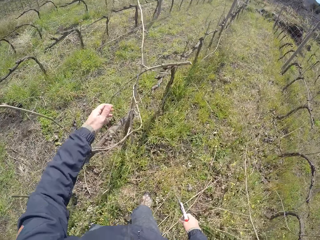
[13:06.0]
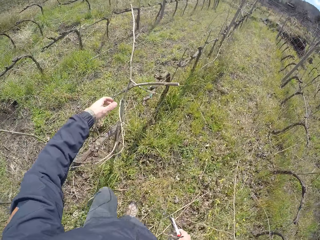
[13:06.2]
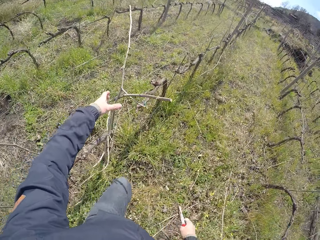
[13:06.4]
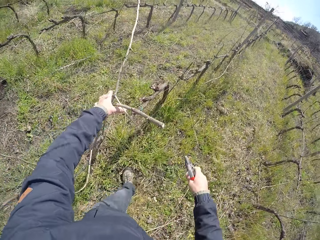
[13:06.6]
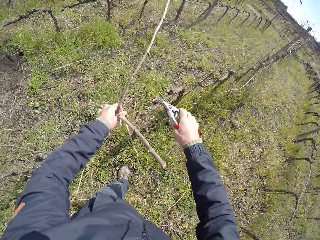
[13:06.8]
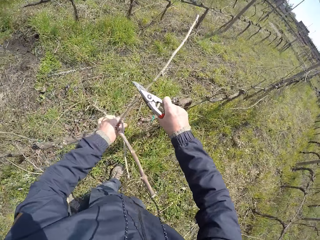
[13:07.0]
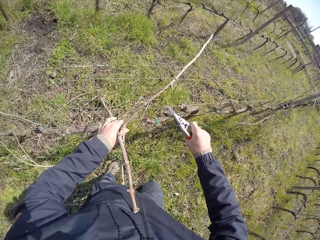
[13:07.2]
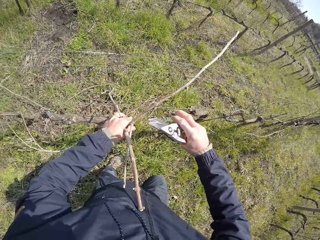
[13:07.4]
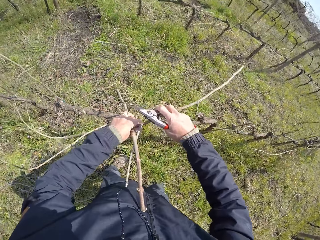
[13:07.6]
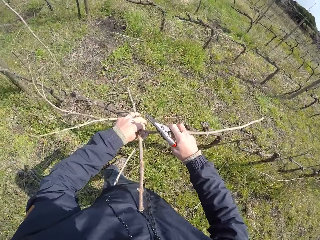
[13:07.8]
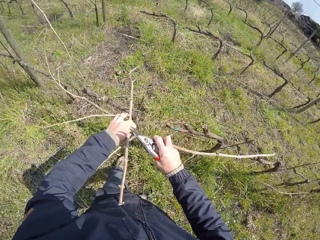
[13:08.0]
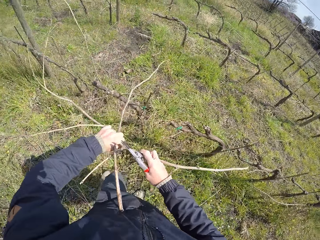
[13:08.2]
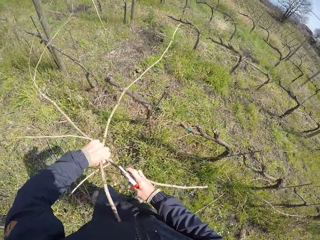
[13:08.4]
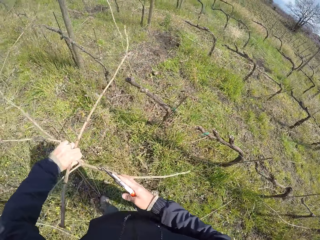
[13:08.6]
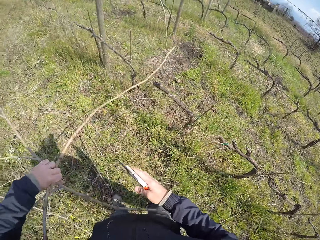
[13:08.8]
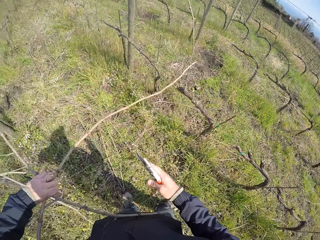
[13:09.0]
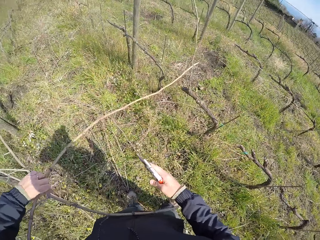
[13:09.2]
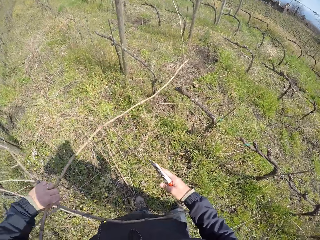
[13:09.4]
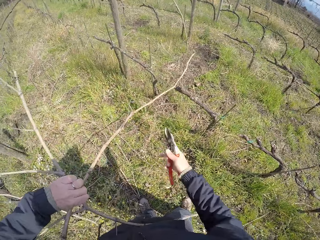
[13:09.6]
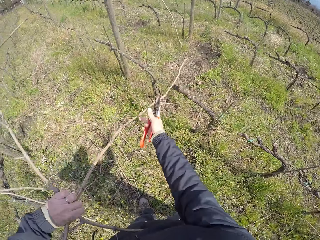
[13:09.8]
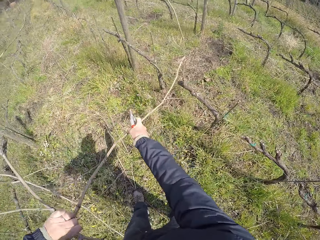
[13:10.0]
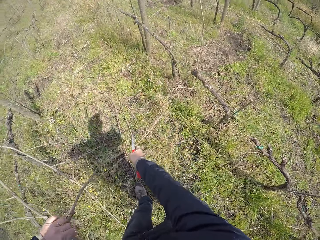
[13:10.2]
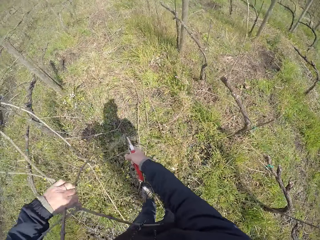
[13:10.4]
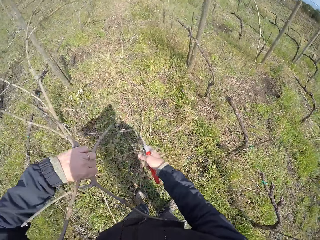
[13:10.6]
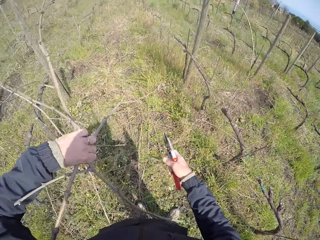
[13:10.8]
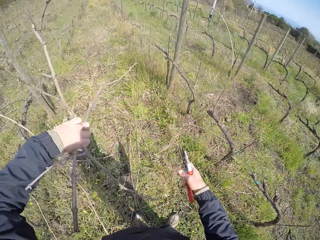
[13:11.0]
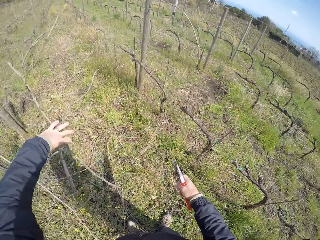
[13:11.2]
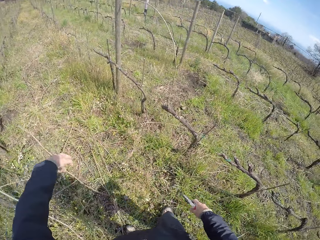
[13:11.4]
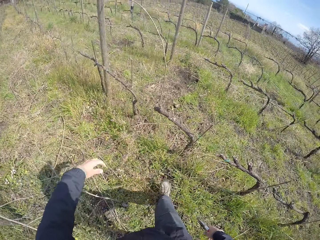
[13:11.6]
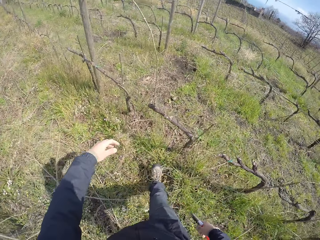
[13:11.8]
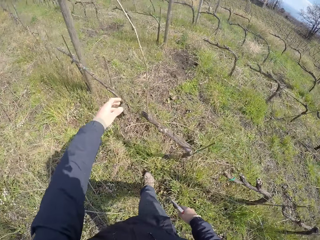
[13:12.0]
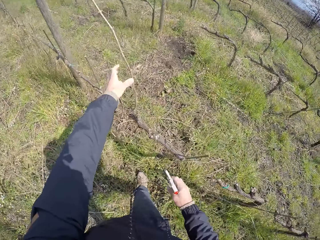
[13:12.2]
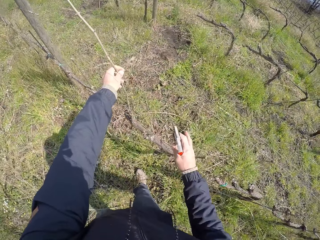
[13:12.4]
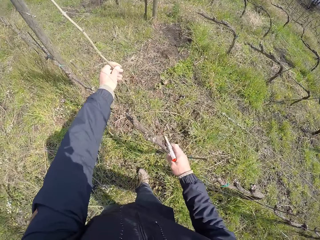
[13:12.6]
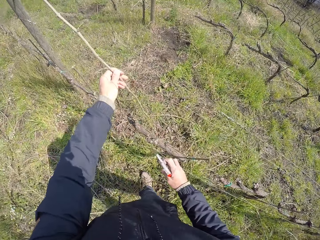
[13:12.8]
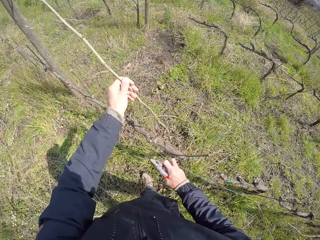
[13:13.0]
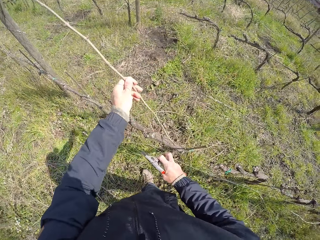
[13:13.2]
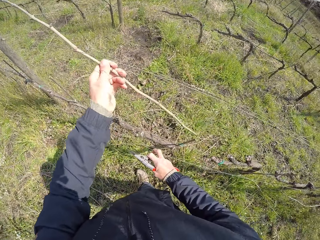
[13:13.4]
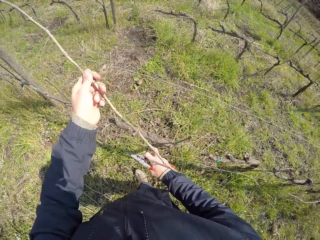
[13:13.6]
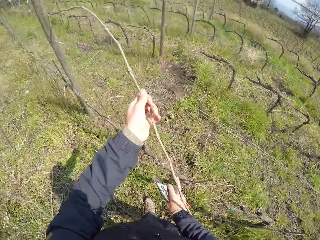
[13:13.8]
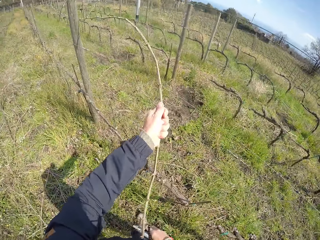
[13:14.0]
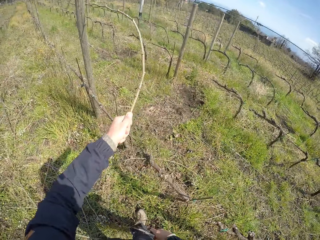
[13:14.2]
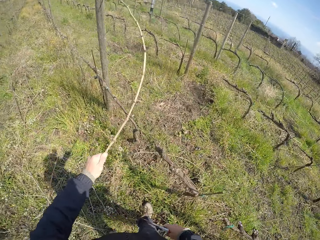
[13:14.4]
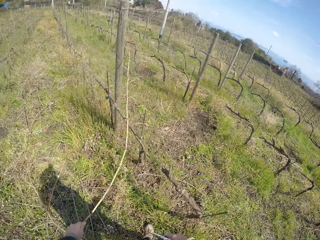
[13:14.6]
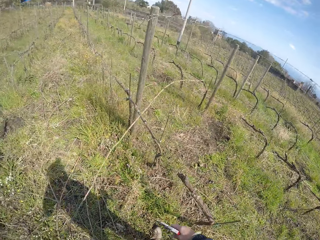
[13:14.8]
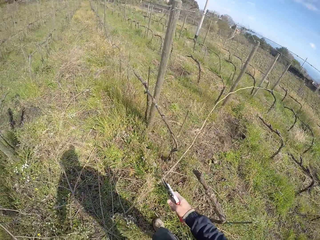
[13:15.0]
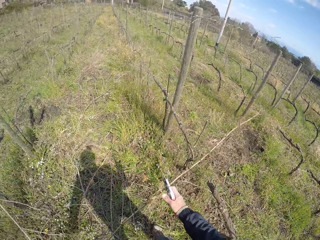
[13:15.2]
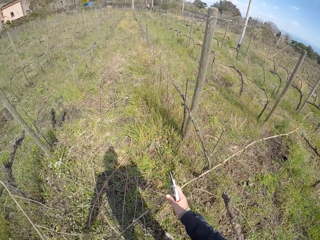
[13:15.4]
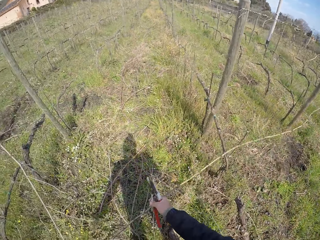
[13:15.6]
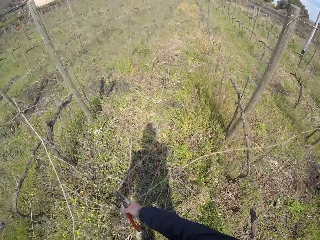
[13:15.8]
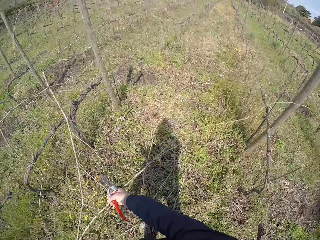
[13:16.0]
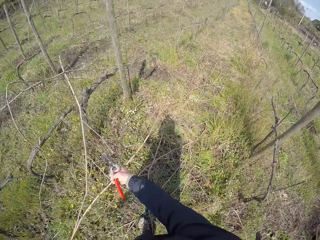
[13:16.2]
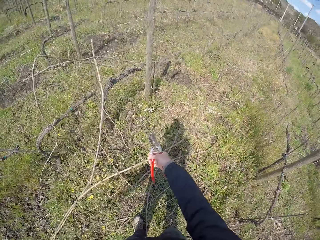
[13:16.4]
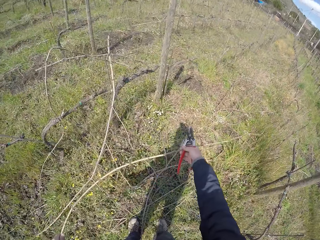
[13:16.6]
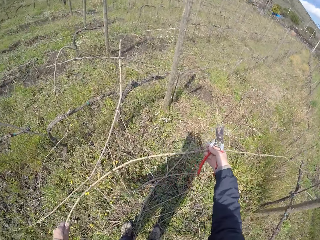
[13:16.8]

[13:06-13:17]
The camera wearer picks a stick on the wired fence with his left hand. He drops the sticks on the floor with his left hand. He pulls the stick. He picks a stick on the wired fence with his left hand. He drops the stick on the floor with his left hand.

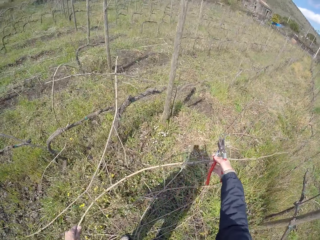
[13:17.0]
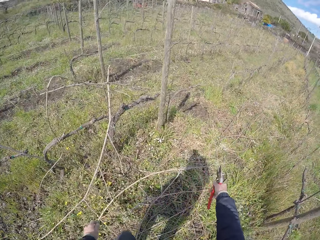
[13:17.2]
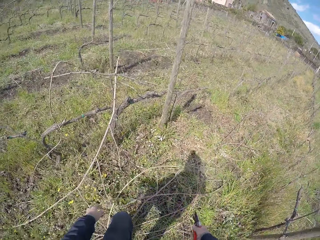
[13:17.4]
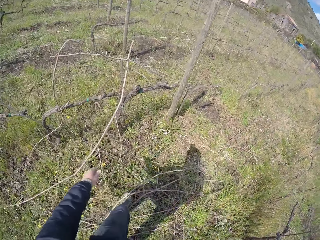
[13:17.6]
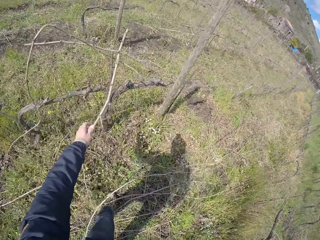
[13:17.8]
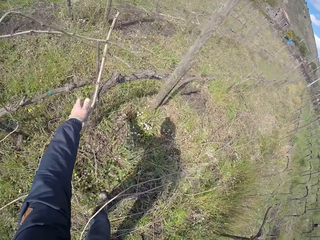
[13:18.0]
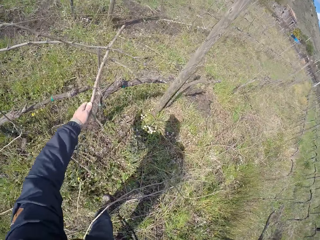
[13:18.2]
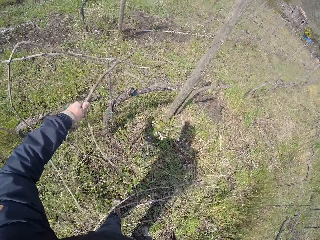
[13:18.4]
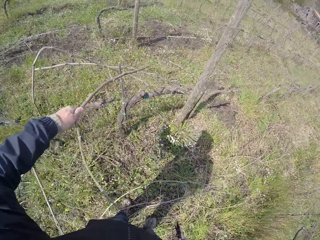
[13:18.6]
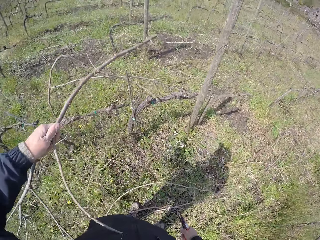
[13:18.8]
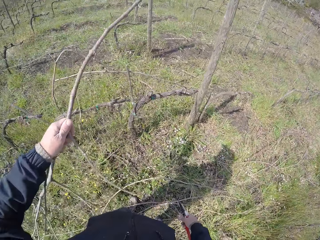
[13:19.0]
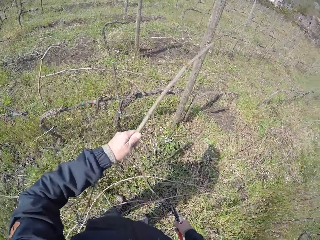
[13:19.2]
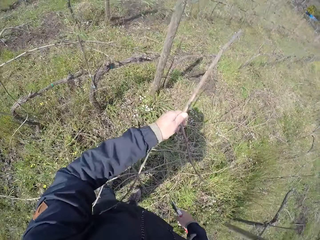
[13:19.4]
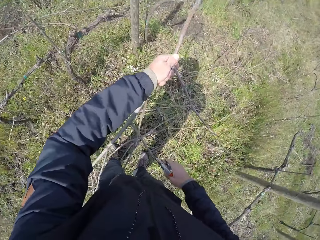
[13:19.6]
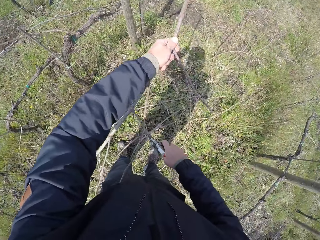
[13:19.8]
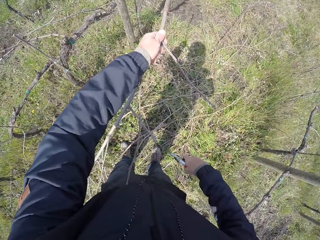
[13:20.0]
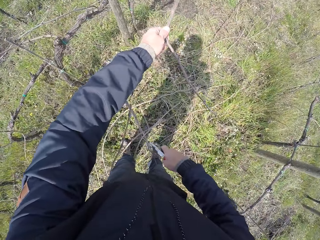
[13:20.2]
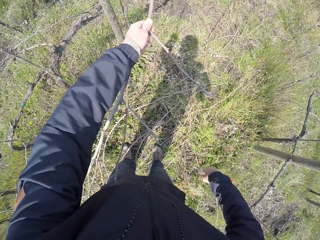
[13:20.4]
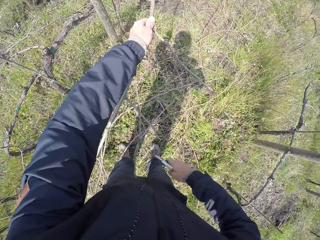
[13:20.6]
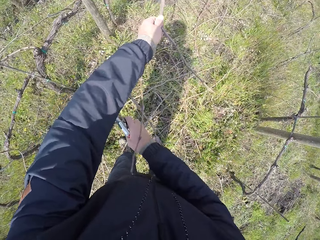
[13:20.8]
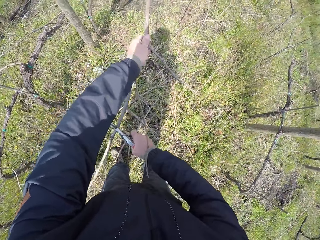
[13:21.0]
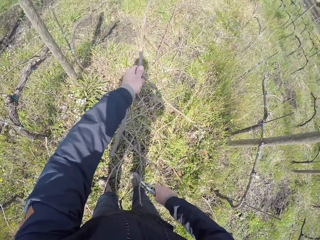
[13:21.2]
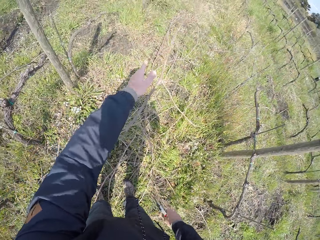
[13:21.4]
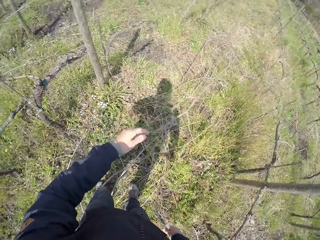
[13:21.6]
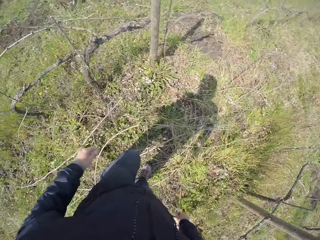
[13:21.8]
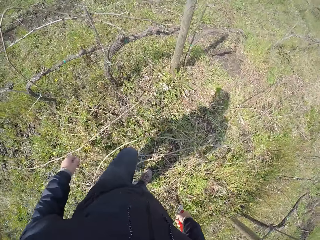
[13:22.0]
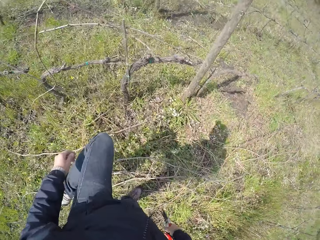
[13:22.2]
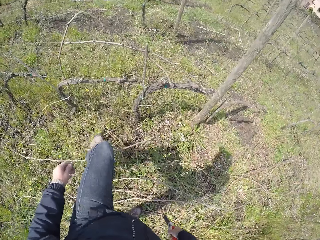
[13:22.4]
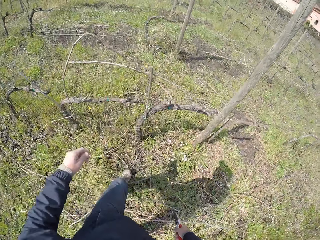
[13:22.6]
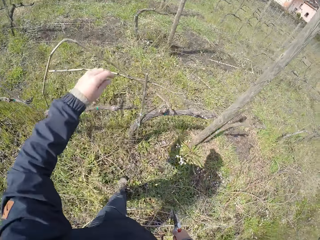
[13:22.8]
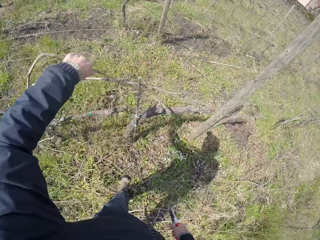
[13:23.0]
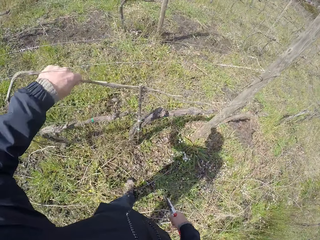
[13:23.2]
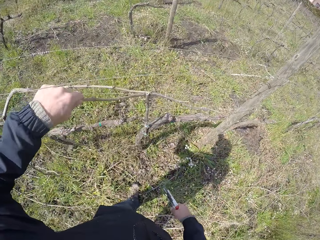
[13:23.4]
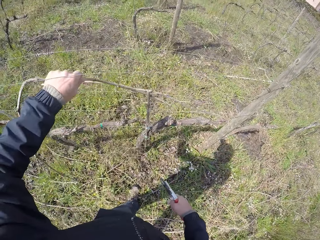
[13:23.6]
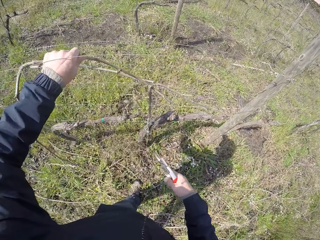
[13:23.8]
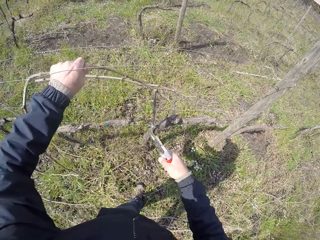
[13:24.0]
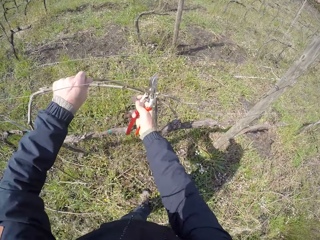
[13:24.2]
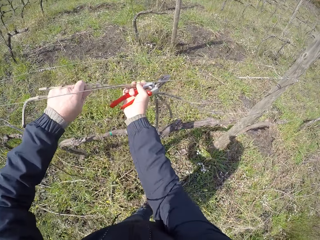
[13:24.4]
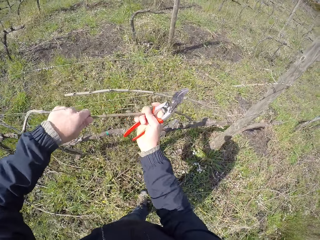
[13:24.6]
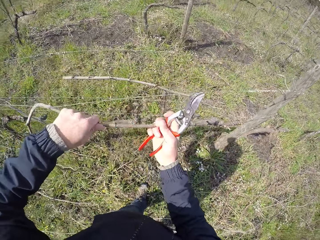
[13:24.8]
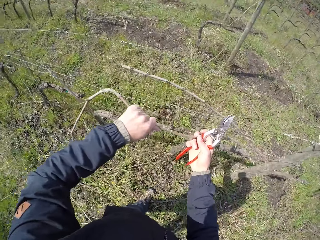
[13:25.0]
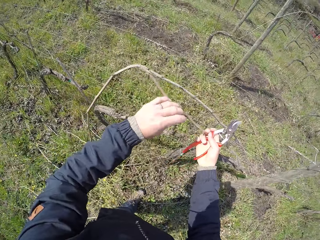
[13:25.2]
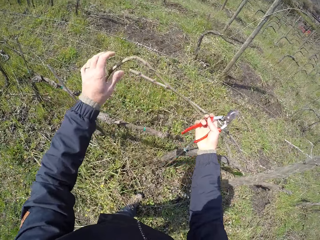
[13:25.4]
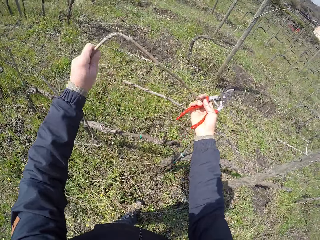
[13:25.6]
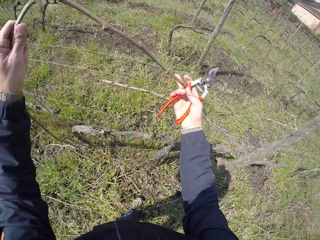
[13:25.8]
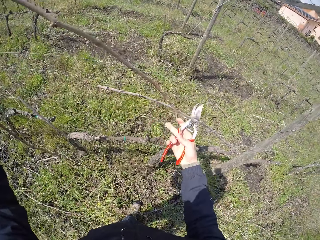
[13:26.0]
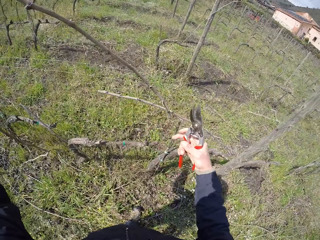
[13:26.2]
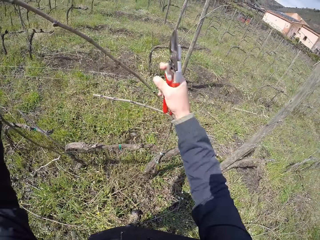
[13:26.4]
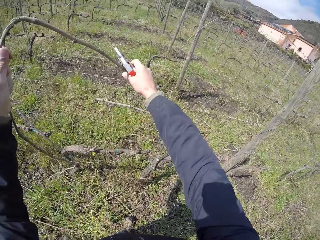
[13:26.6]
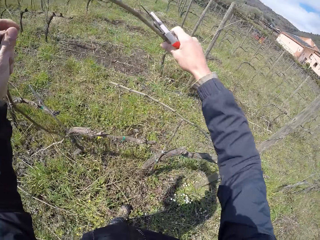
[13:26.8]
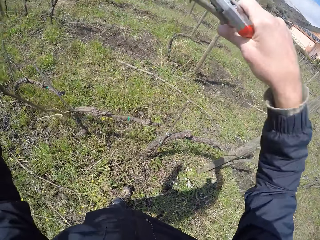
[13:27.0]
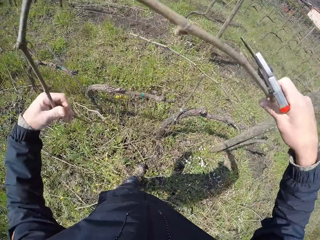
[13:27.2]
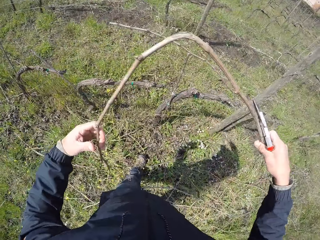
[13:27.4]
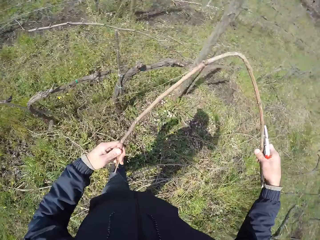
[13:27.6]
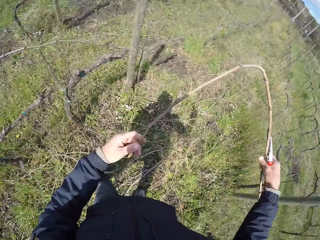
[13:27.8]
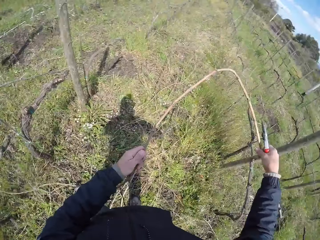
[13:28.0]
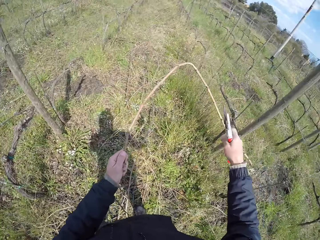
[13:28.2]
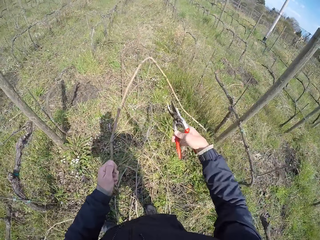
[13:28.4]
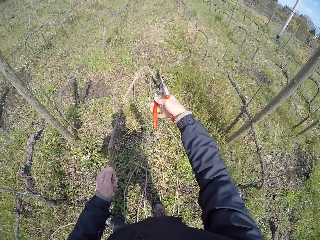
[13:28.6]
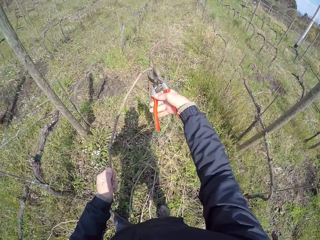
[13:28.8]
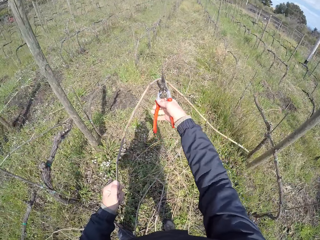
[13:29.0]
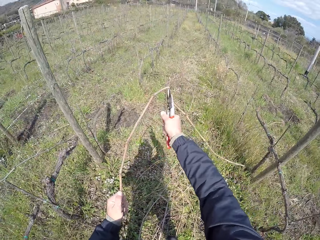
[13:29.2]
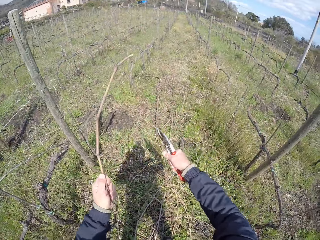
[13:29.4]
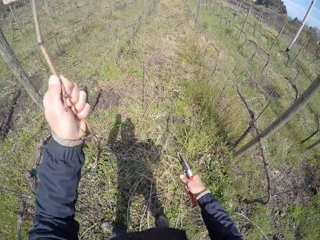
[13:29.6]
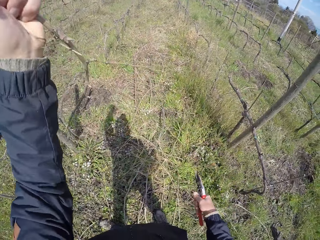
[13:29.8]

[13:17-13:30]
The camera wearer puts down the stick. He picks a stick on the wired fence with his left hand. He pulls the stick. He prunes the stick with the pruner in his right hand. He drops the stick on the floor with his left hand. He picks a stick on the wired fence with his left hand. He removes the stick with both his hands. He prunes the stick with the pruner in his right hand.
